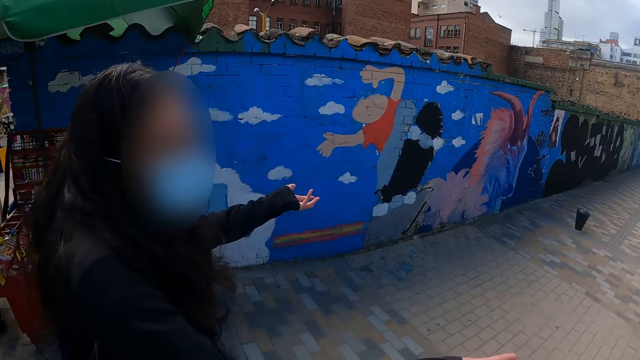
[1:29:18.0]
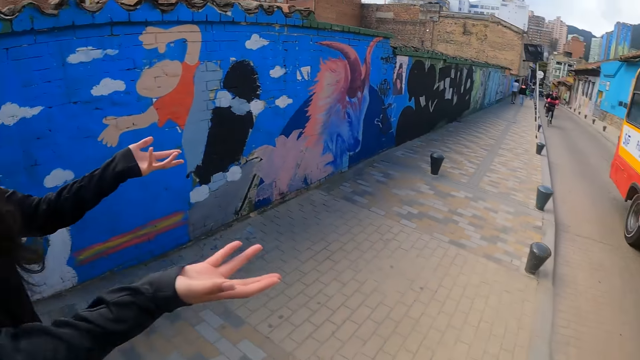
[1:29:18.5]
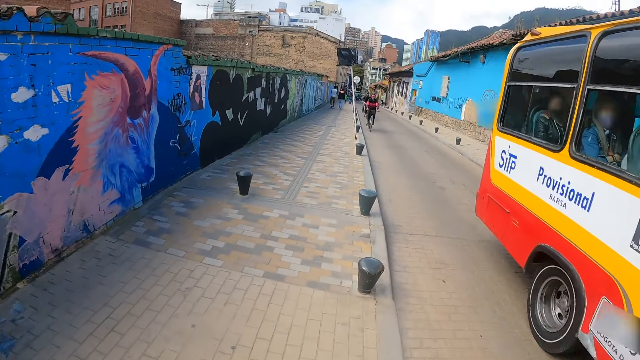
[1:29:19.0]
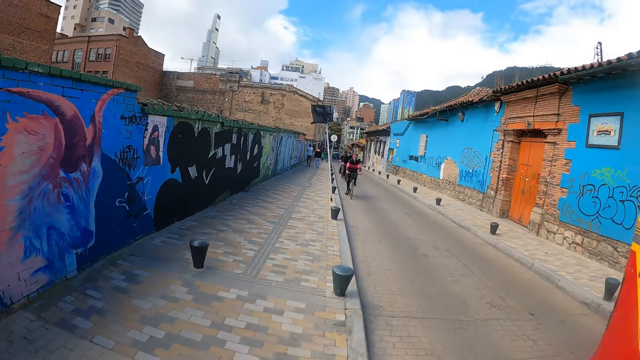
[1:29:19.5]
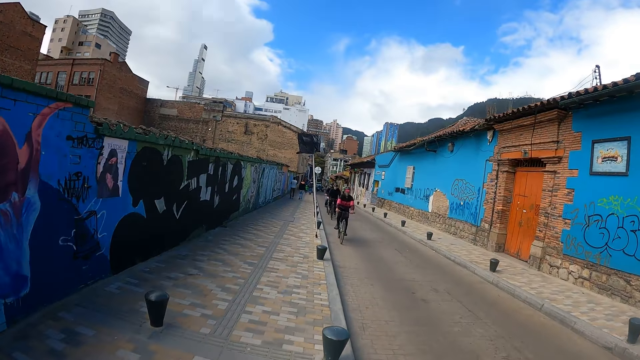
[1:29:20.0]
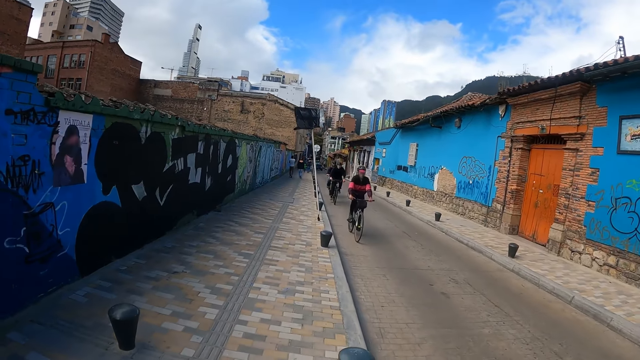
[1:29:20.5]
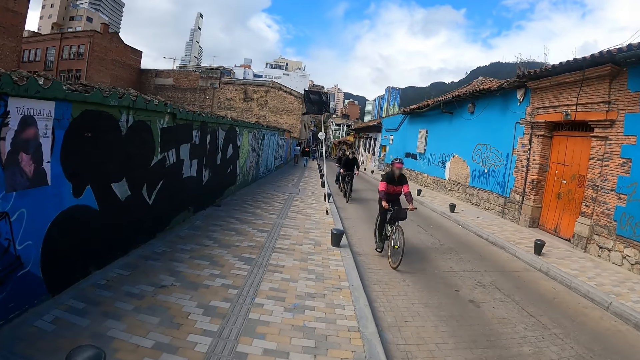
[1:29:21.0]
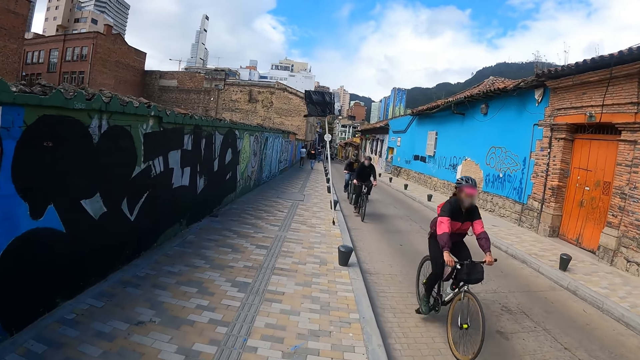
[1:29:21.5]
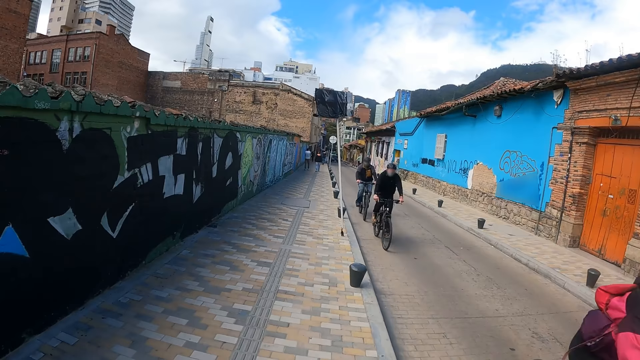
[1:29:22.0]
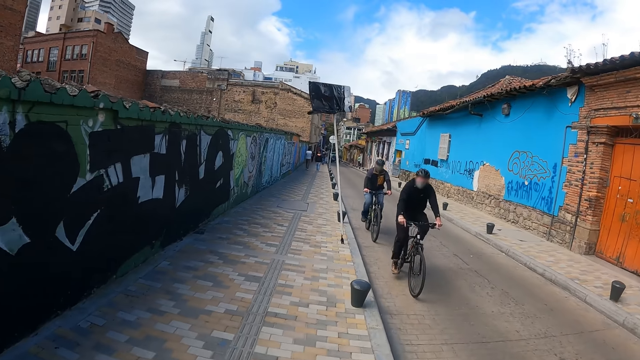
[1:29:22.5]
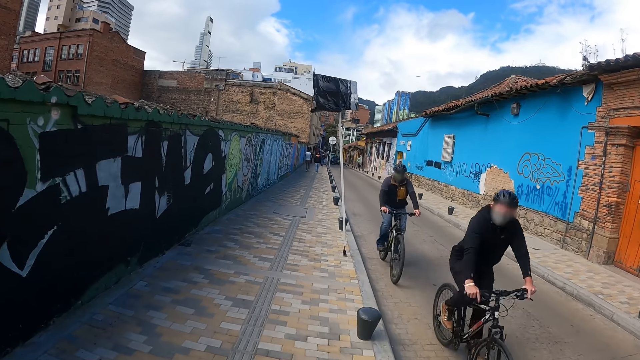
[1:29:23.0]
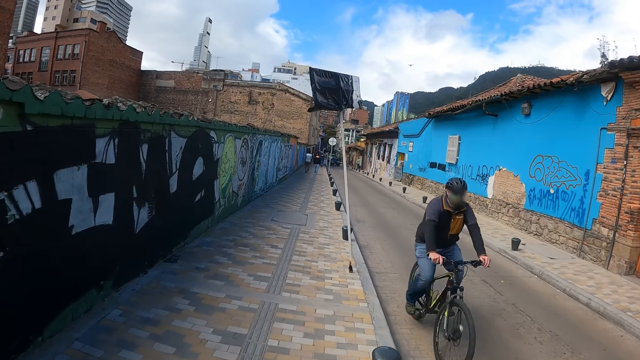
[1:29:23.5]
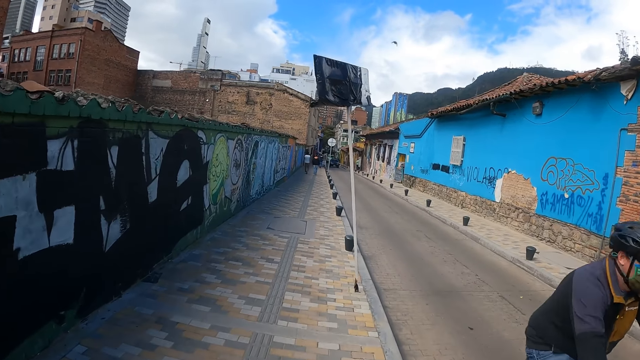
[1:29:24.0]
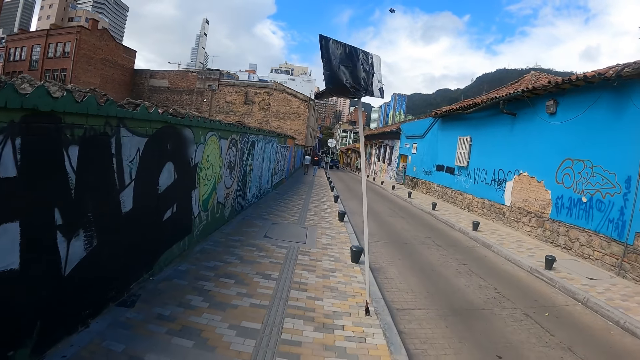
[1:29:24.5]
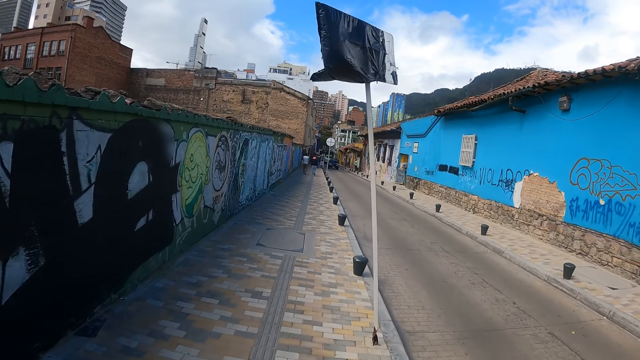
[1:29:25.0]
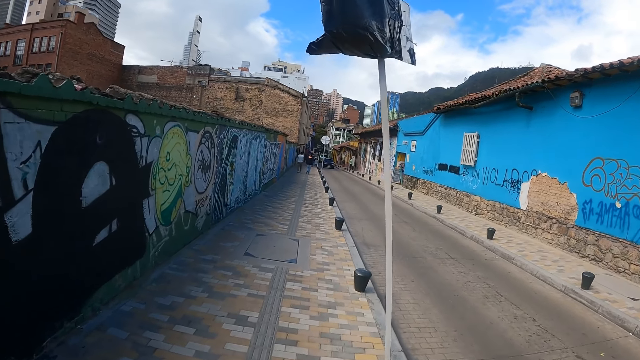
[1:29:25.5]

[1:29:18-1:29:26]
The camera wearer, a person and another person walk along the sidewalk.

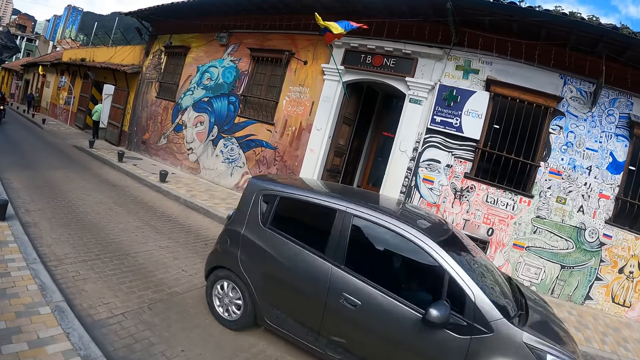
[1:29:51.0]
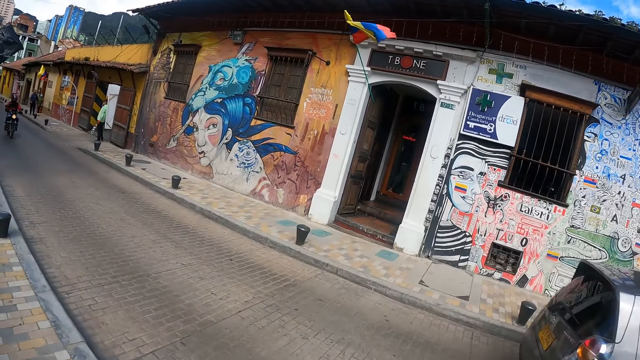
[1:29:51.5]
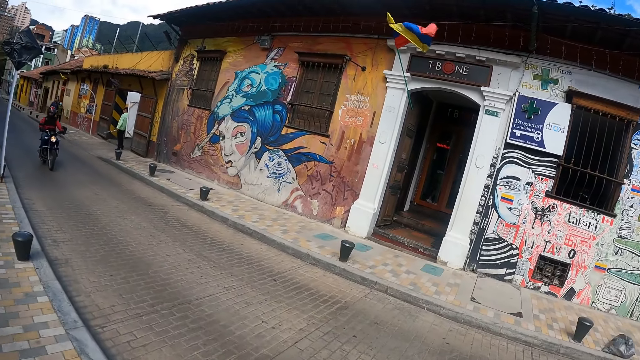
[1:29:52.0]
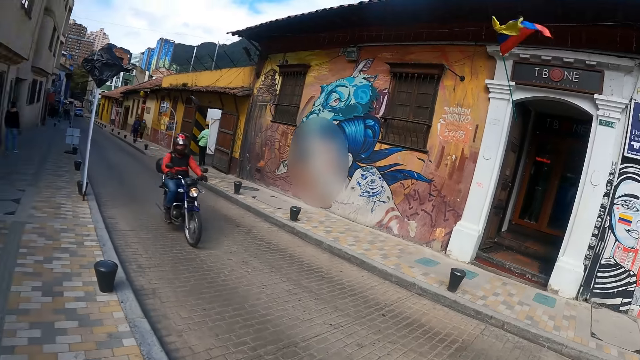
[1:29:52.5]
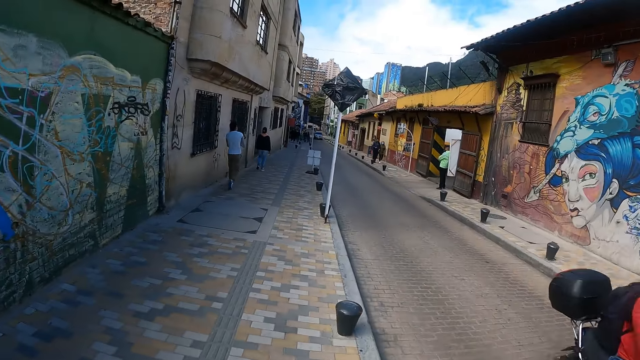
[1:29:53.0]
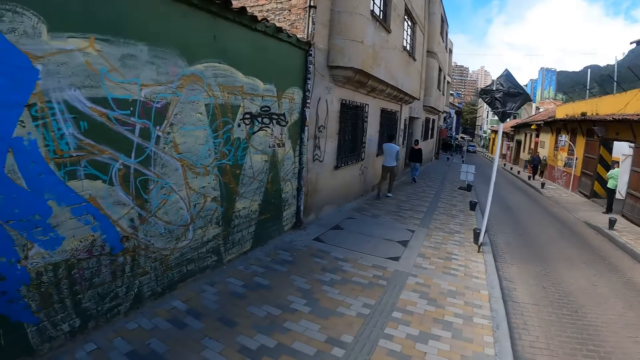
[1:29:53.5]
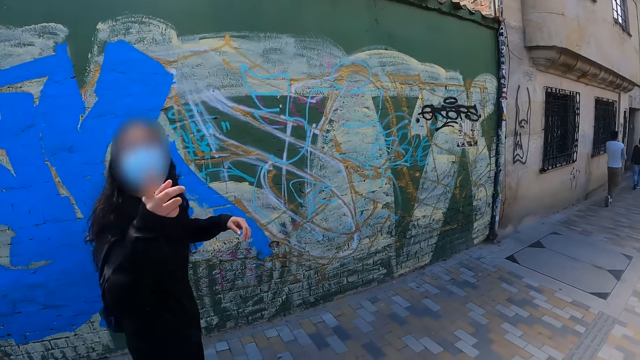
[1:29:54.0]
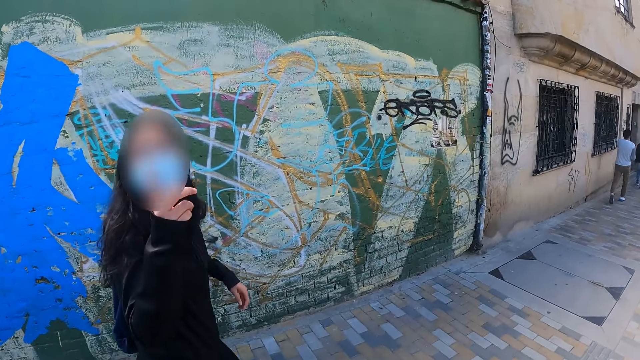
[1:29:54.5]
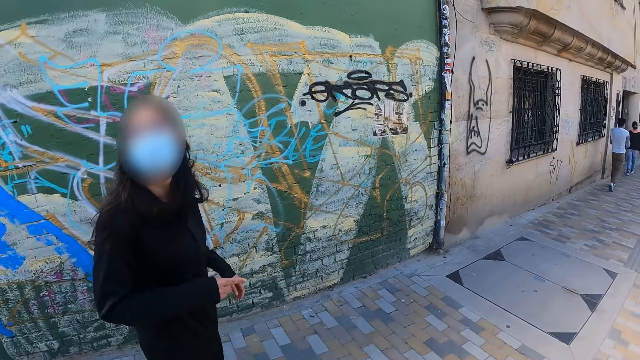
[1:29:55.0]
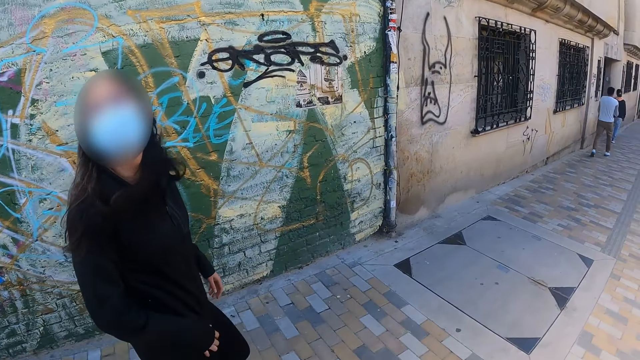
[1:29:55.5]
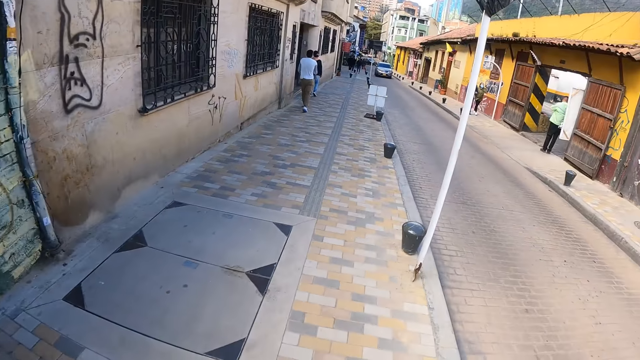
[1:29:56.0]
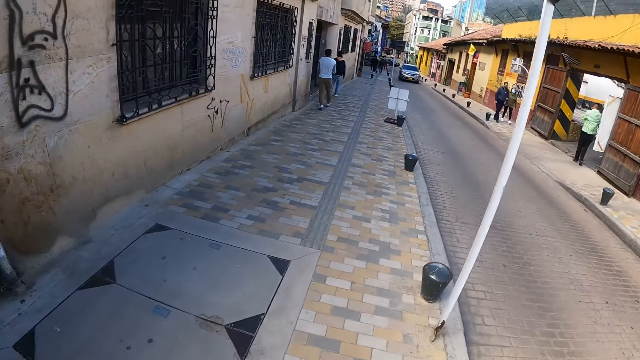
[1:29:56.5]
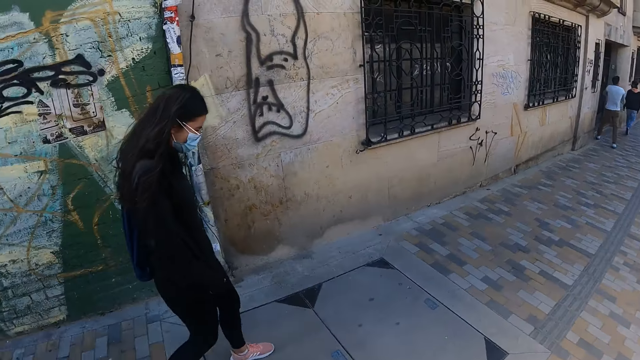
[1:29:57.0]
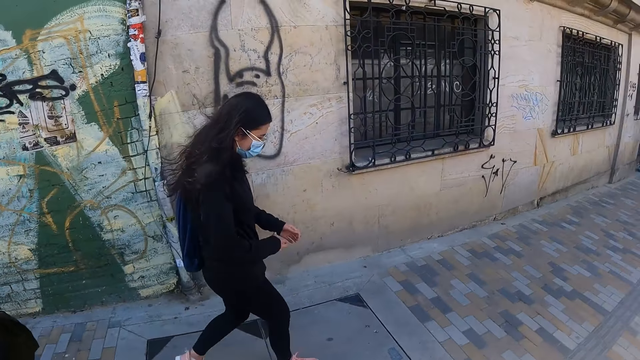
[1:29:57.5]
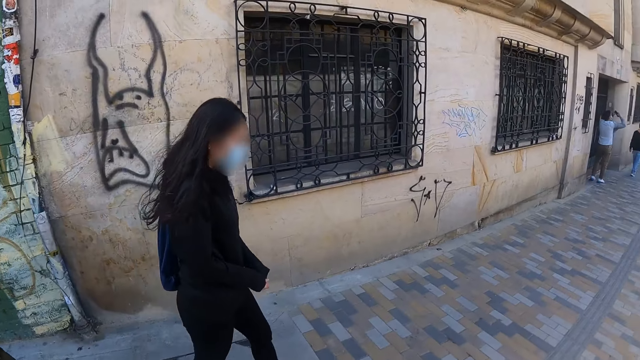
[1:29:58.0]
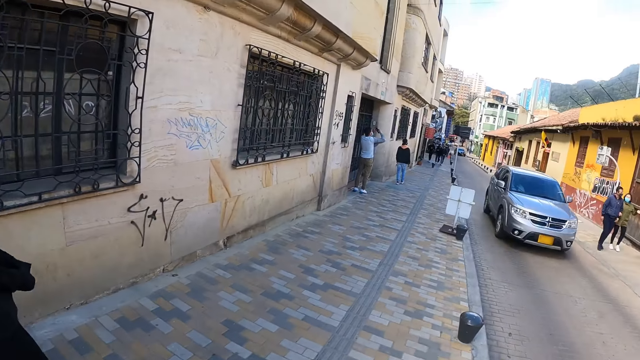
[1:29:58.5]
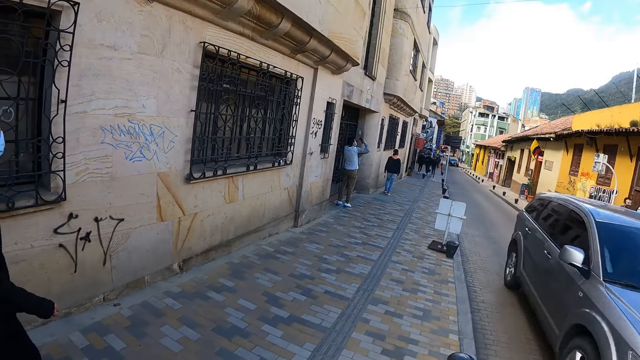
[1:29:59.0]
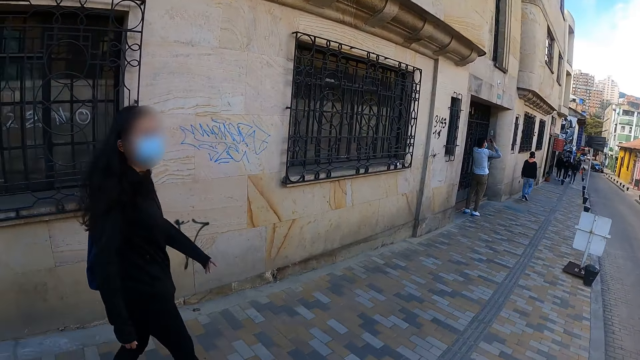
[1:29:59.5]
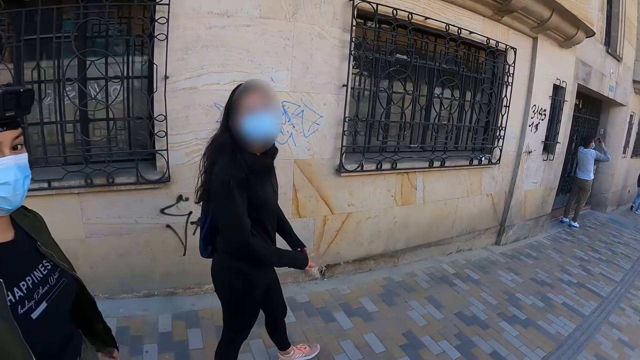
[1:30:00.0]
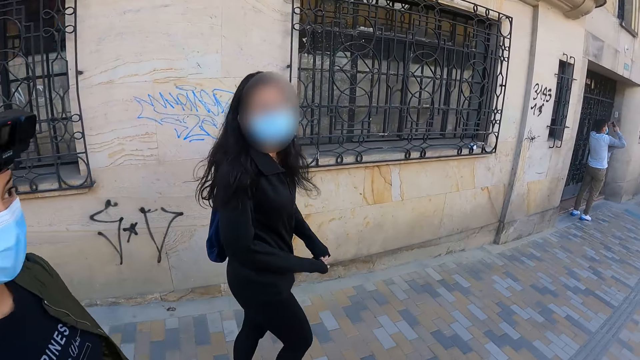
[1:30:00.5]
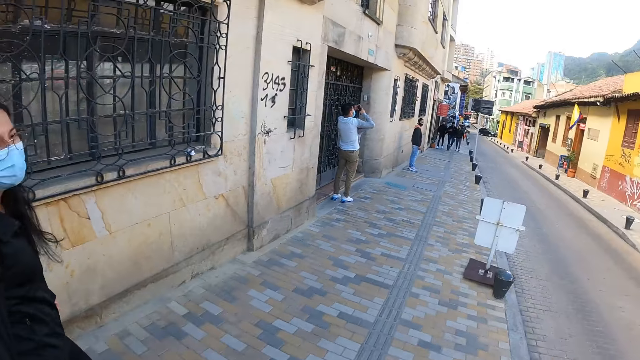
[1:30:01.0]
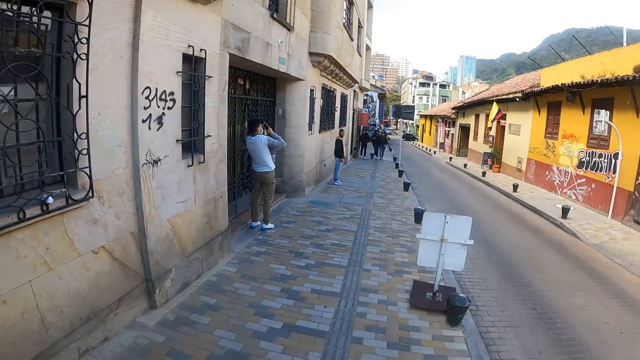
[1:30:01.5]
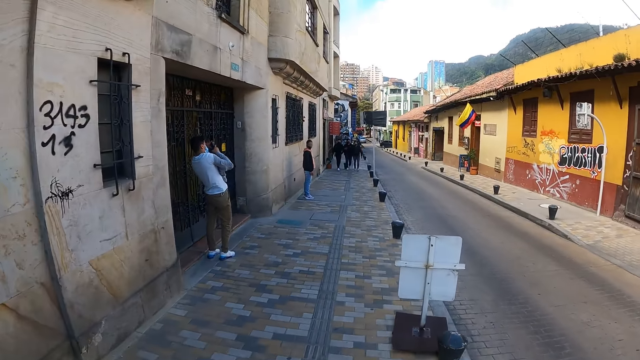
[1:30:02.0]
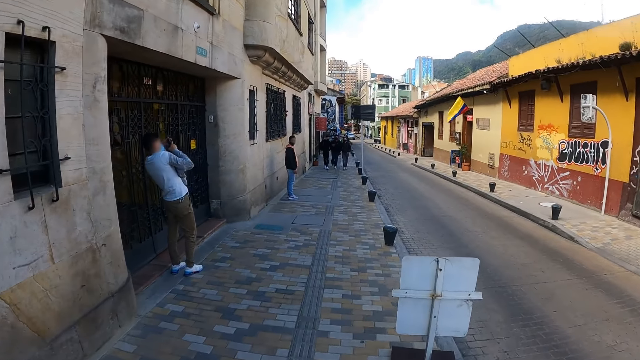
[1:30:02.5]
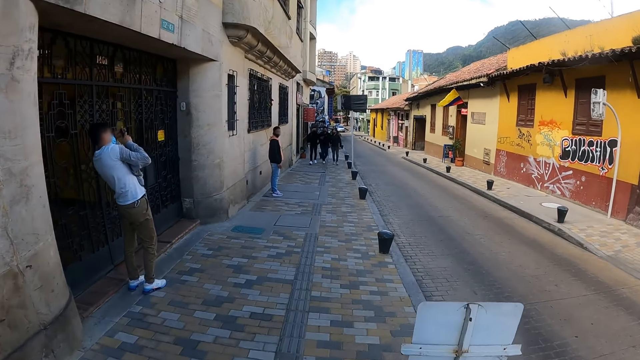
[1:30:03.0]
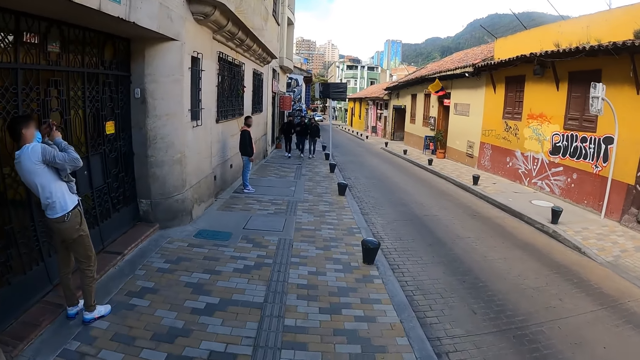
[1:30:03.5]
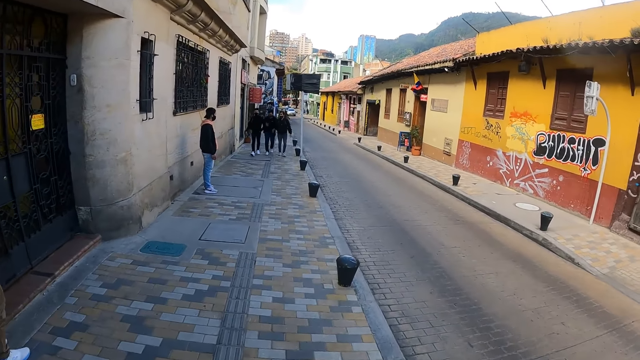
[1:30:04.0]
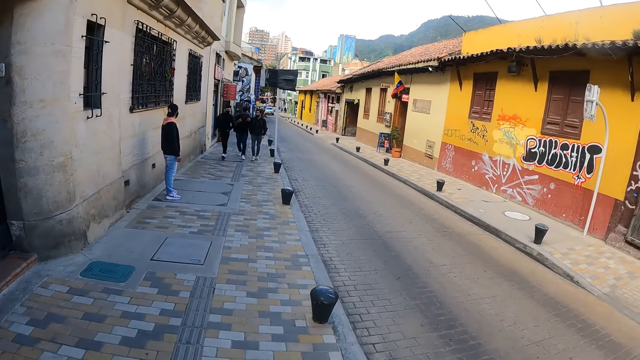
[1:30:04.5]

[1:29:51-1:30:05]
The camera wearer looks around. A person dialogues with the camera wearer. The camera wearer walks on the road. Another person moves her hand. The camera wearer looks around. The first person dialogues with the camera wearer. The camera wearer, the other person and a third person walk along the sidewalk.
